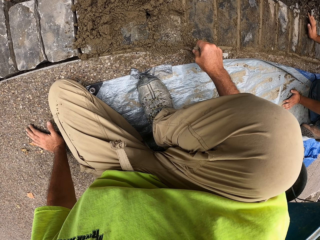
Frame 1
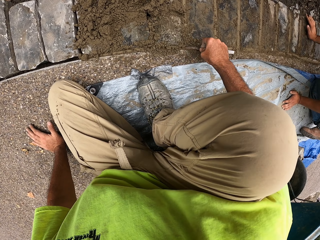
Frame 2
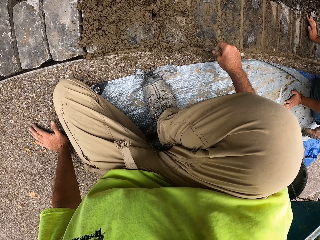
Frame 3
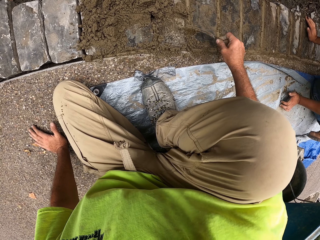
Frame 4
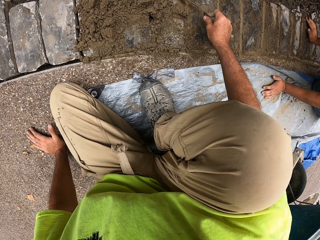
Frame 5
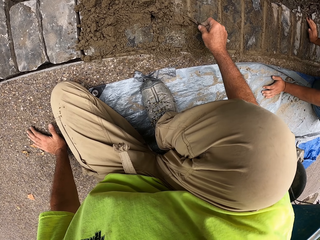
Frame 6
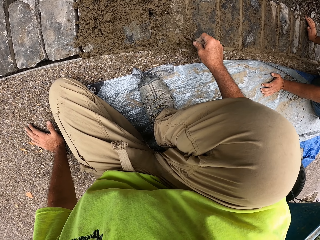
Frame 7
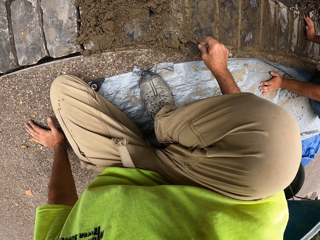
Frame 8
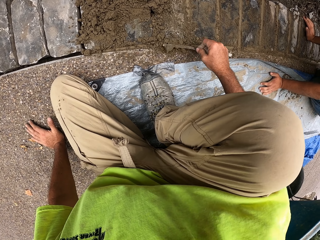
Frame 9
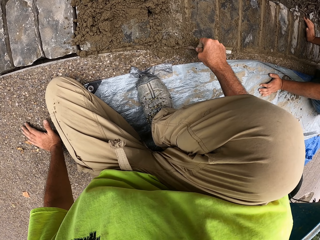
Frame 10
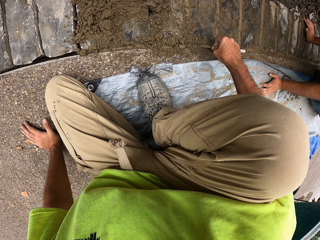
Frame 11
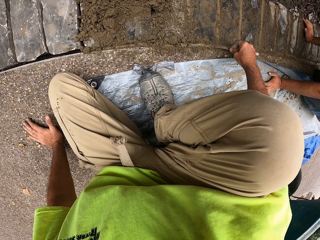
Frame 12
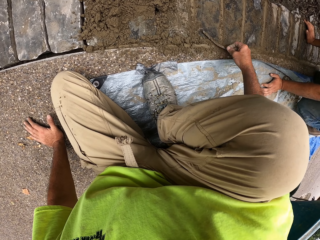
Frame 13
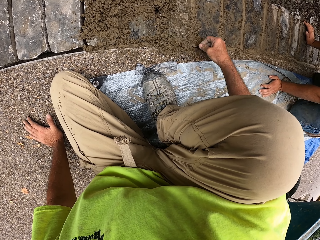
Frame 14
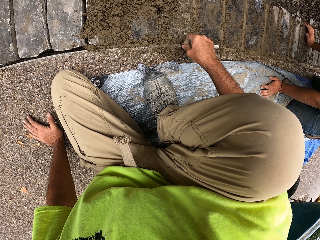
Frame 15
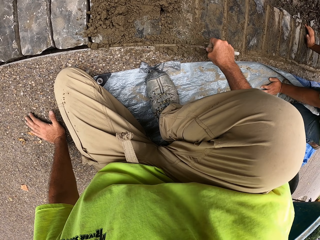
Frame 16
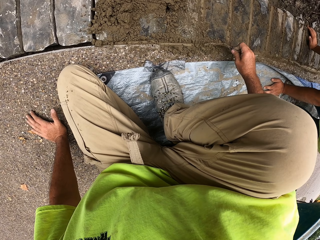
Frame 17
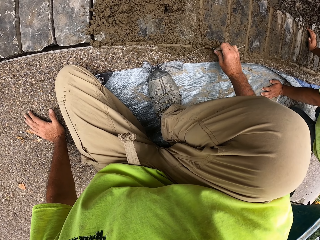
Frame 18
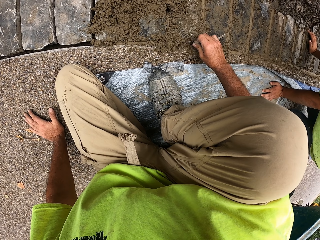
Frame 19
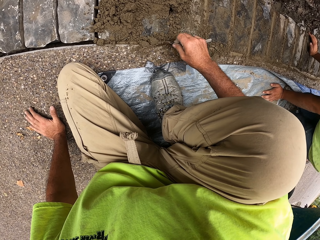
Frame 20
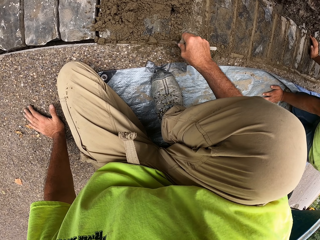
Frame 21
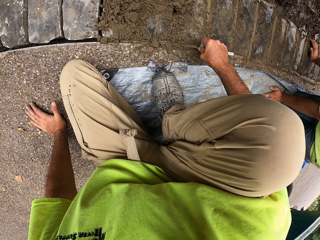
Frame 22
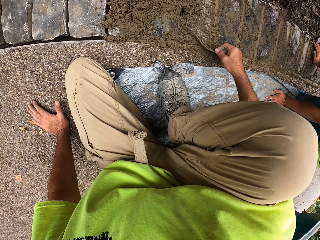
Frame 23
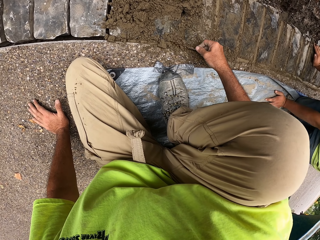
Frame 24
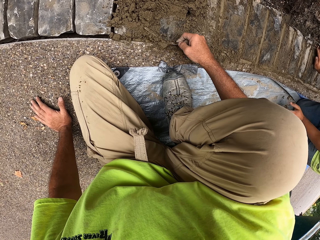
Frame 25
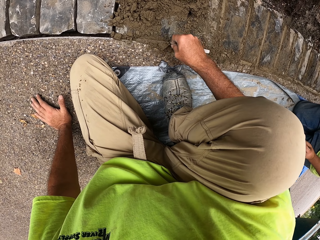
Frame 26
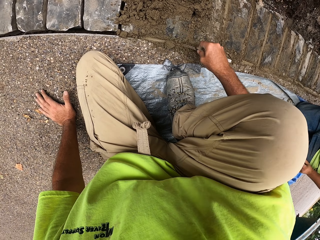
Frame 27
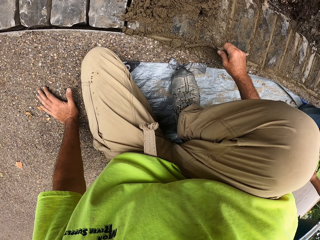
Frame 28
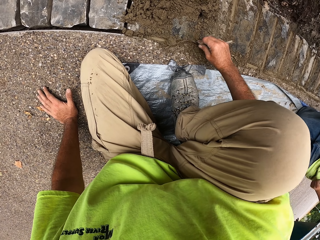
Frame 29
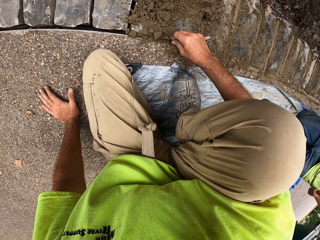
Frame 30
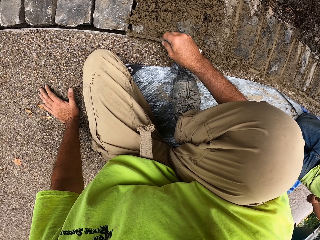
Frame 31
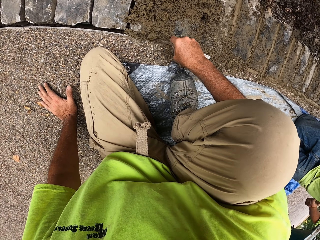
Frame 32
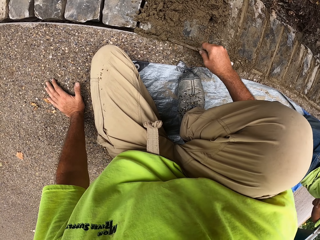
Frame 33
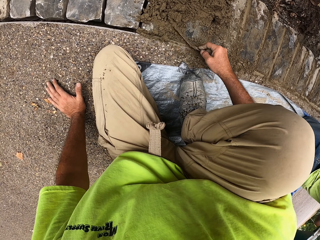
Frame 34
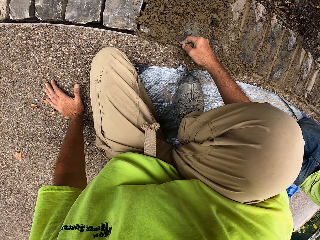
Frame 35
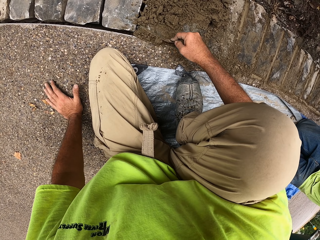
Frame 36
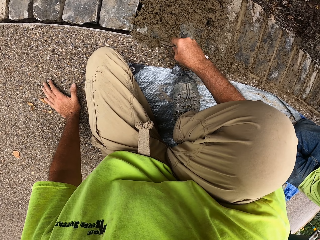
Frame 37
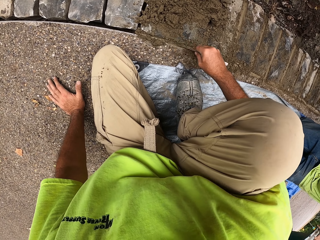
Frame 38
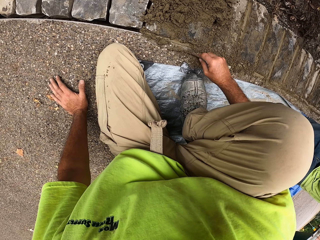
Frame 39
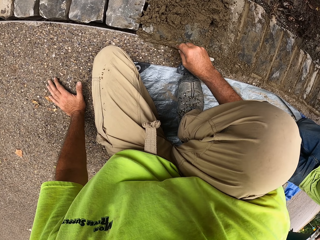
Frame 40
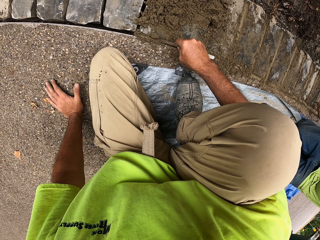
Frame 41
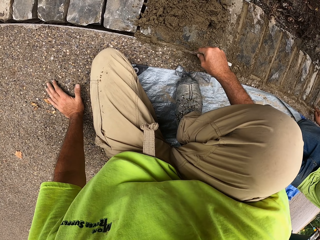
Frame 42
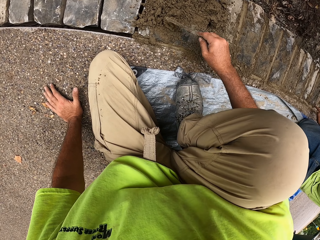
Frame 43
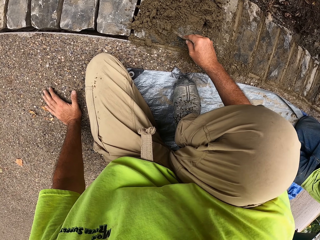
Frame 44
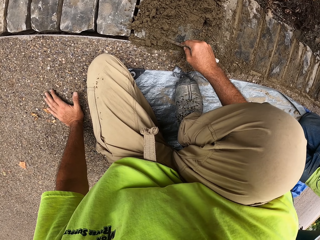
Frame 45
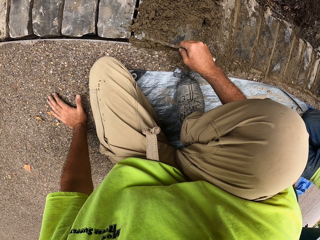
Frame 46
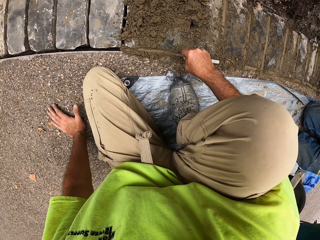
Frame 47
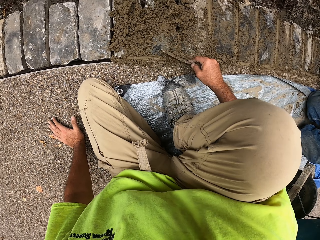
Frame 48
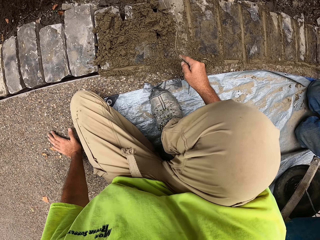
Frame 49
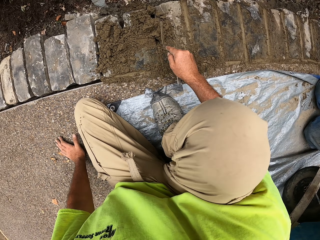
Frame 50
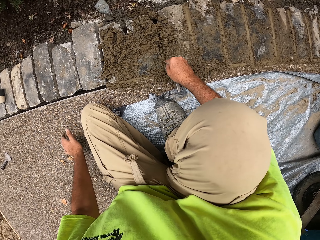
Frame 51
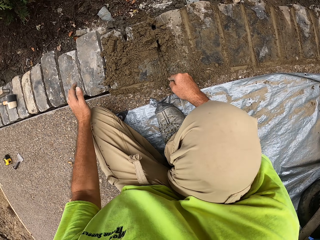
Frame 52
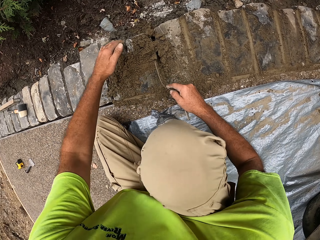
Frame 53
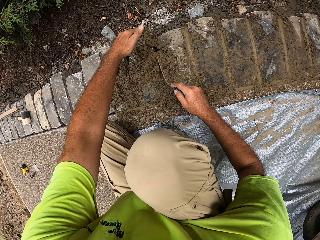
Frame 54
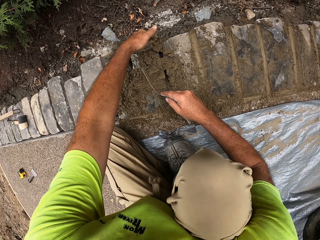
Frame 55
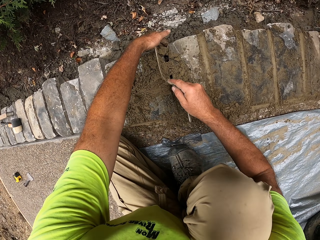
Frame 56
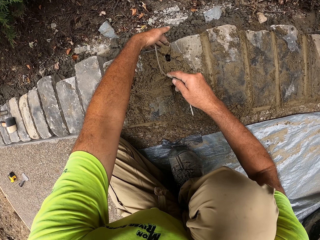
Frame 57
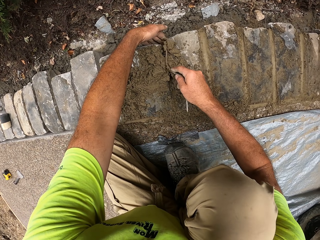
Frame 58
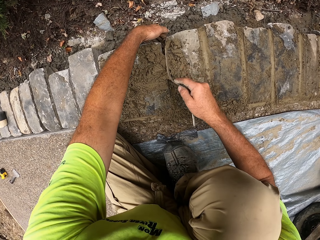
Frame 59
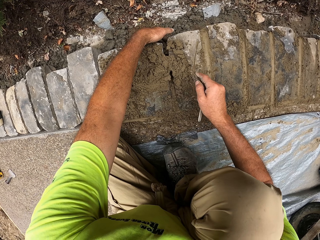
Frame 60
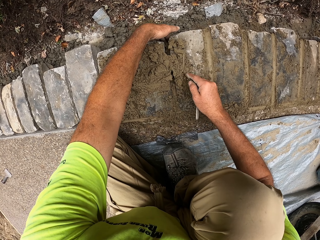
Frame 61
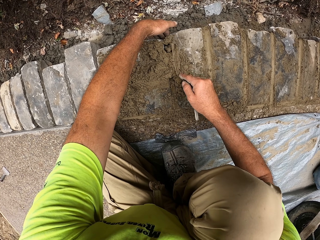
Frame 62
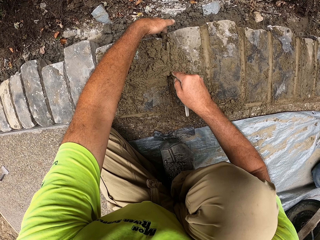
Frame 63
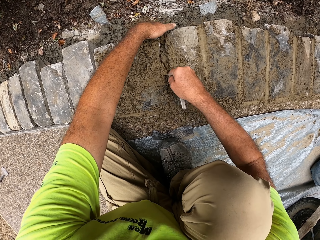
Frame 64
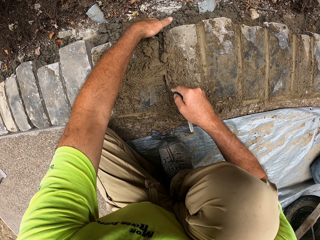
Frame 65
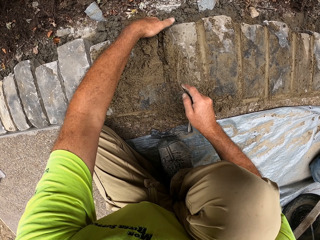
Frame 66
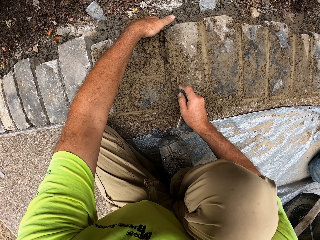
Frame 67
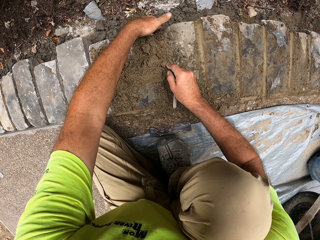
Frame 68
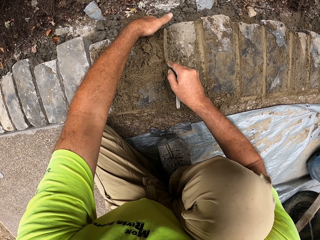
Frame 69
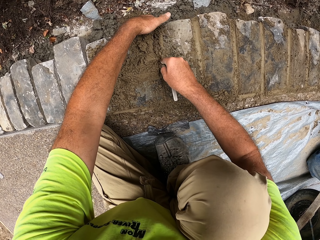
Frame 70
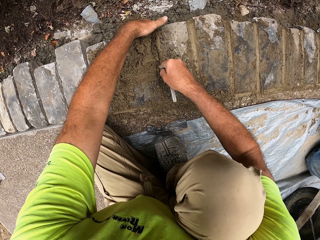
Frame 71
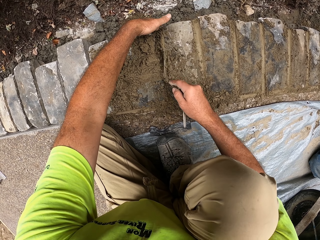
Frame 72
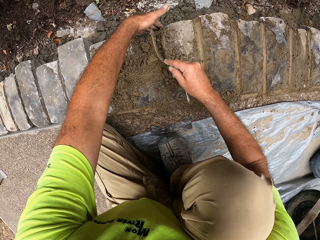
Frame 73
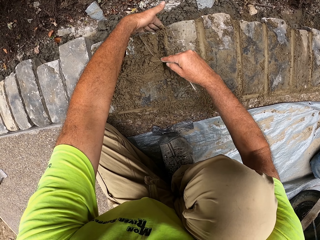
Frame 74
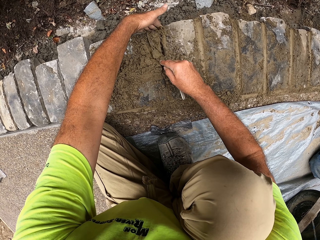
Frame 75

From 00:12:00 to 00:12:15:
The camera wearer puts cement paste between the bricks. A person puts the cement paste between the bricks. The camera wearer holds the brick. They push and press the concrete in the space with a trowel.

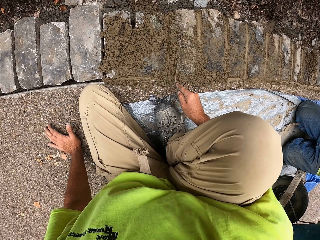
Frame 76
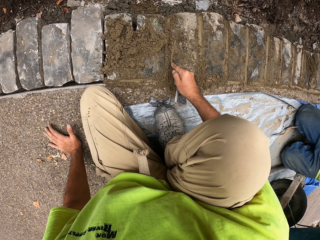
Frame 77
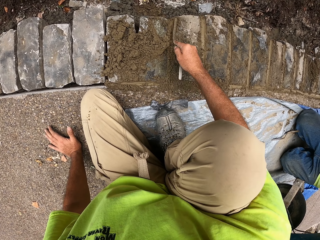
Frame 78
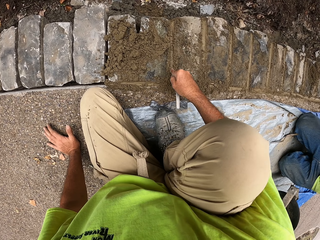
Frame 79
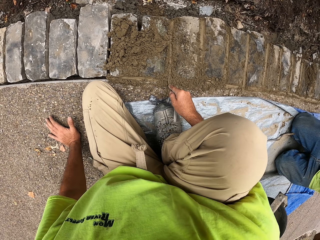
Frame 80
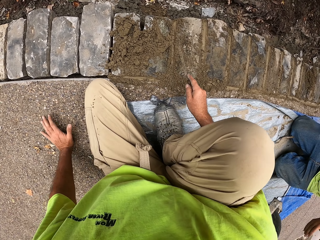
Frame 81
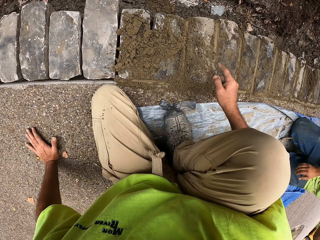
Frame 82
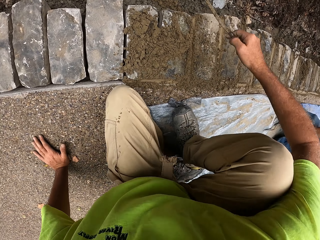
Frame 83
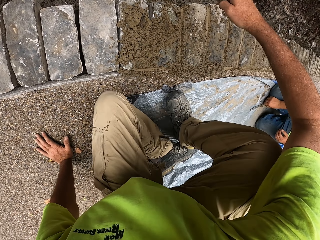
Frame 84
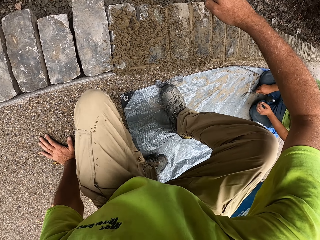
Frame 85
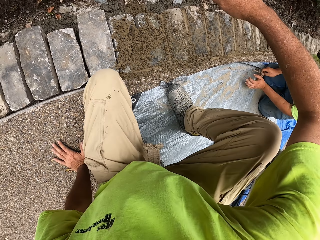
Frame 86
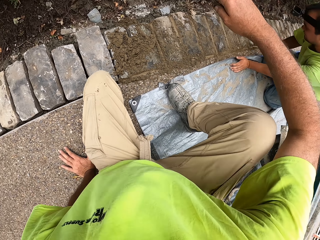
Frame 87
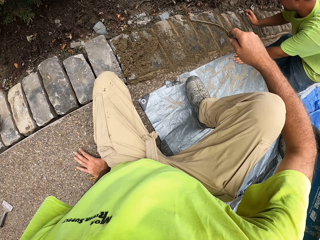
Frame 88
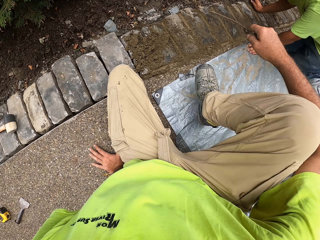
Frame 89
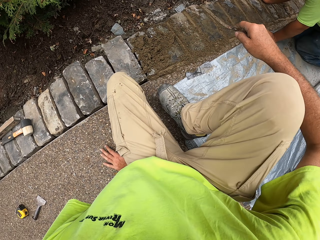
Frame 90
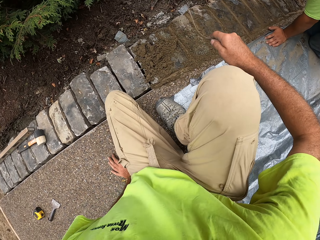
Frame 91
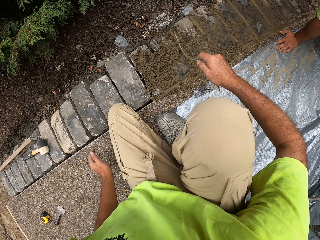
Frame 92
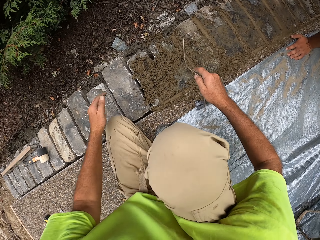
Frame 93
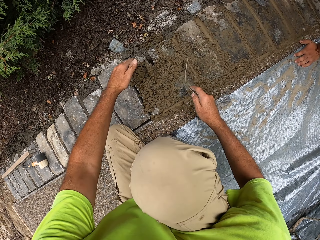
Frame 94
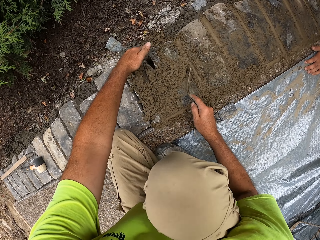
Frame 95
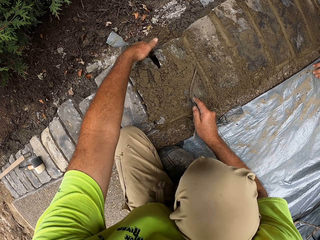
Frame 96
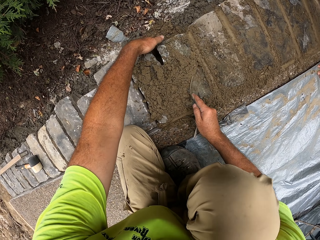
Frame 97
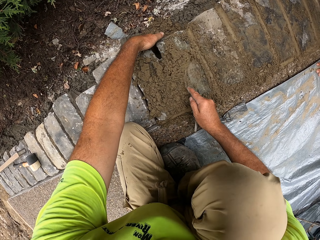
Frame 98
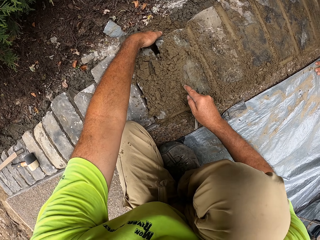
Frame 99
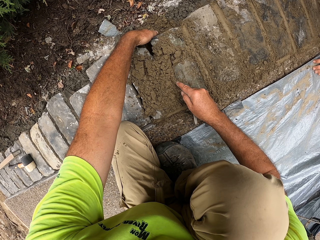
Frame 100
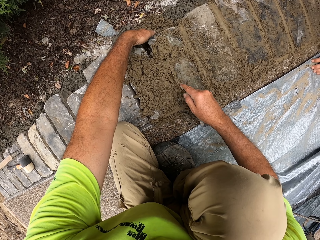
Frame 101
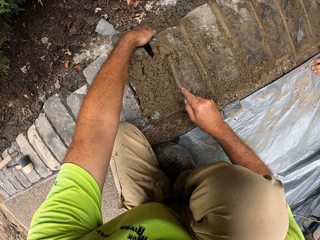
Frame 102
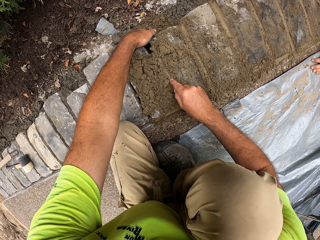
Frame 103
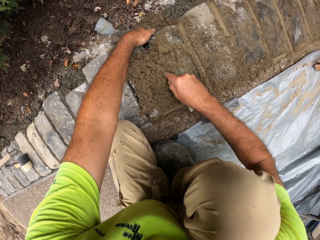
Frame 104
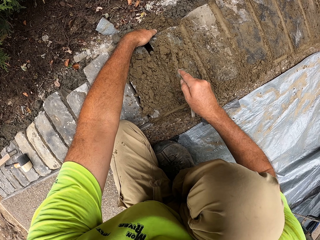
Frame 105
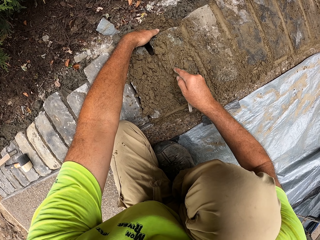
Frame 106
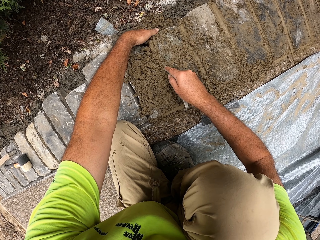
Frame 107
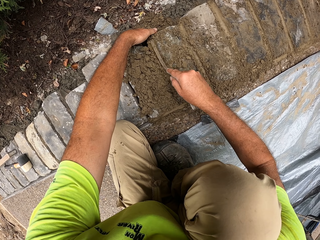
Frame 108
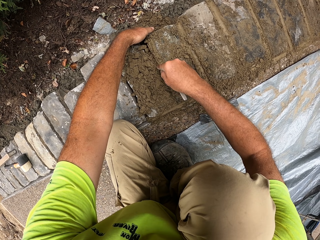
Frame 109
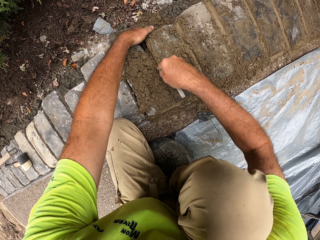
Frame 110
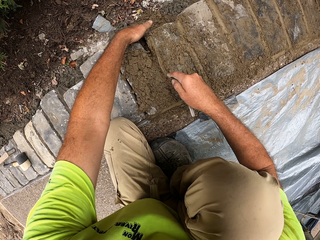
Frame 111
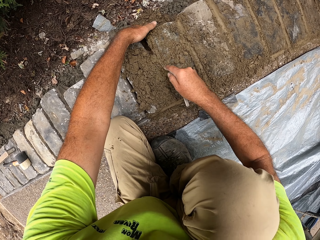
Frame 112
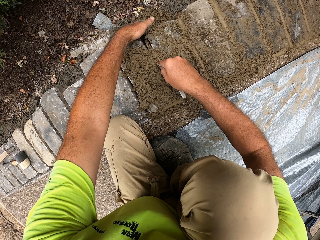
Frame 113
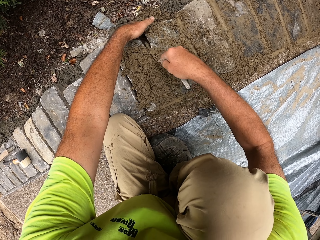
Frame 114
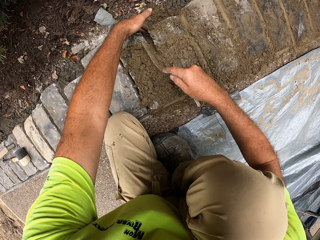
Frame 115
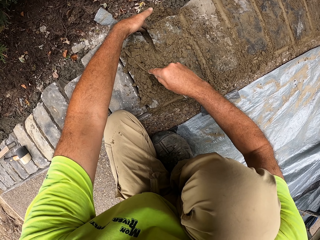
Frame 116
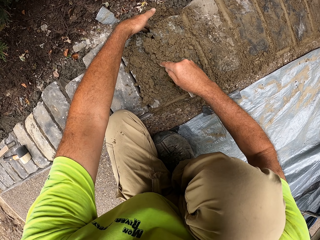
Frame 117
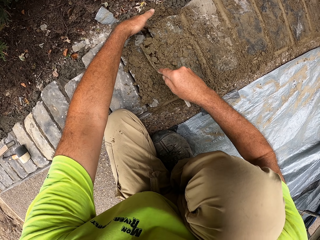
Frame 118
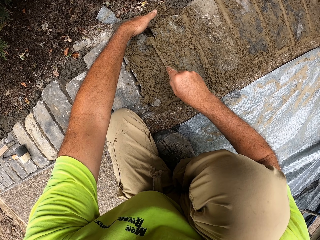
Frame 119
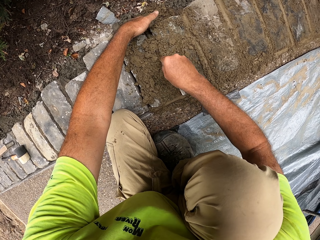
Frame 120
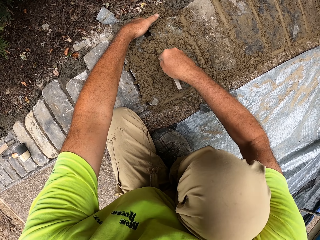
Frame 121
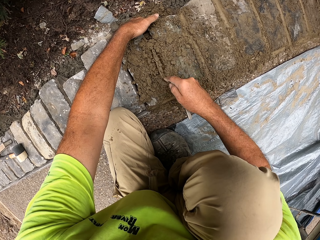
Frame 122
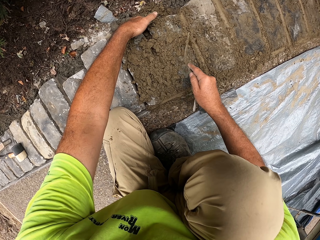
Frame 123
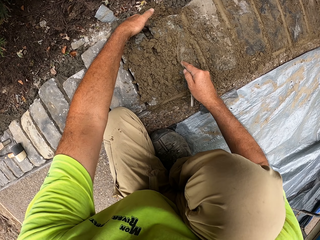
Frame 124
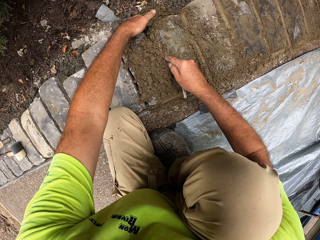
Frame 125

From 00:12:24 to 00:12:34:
The camera wearer holds the ground with the left hand. They push and press the concrete in the space with a trowel.
